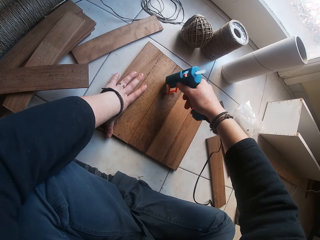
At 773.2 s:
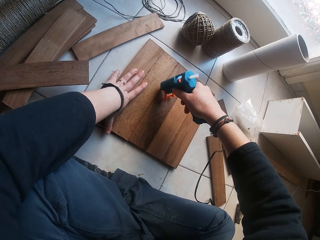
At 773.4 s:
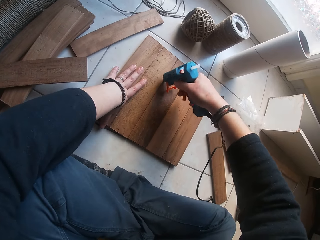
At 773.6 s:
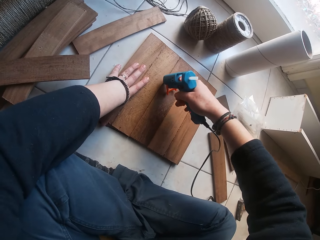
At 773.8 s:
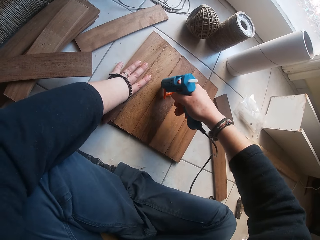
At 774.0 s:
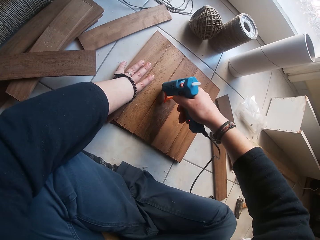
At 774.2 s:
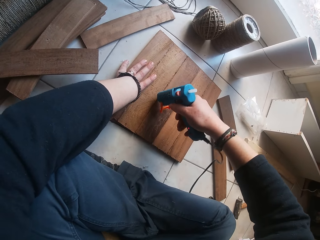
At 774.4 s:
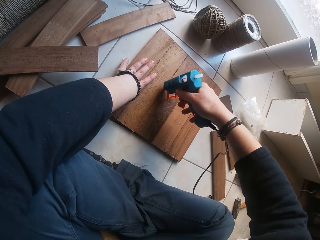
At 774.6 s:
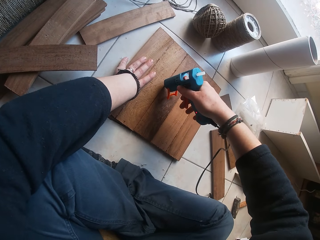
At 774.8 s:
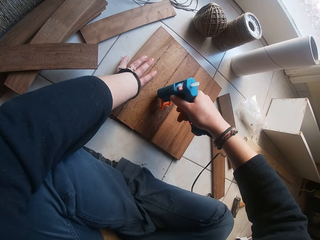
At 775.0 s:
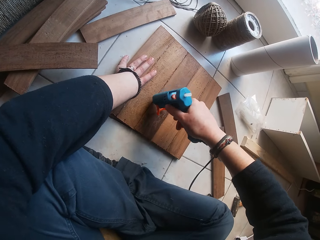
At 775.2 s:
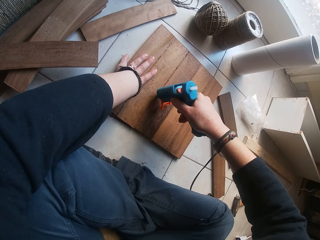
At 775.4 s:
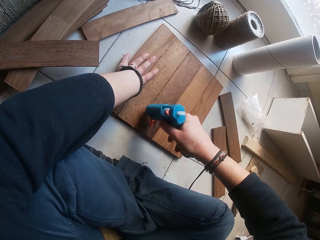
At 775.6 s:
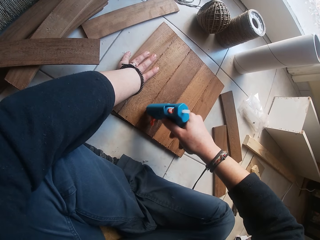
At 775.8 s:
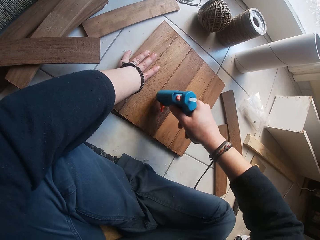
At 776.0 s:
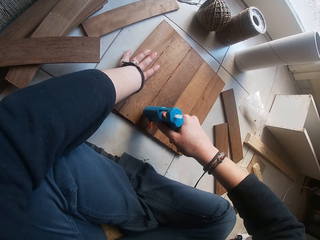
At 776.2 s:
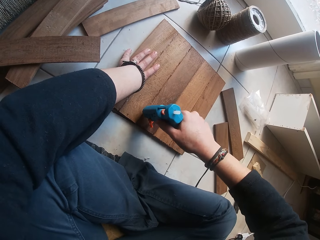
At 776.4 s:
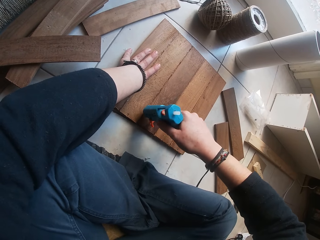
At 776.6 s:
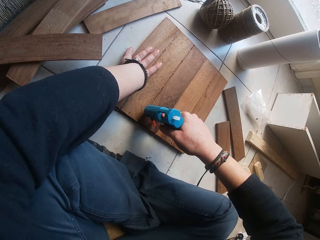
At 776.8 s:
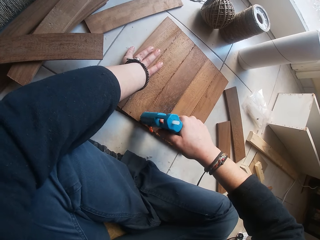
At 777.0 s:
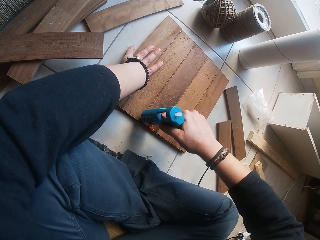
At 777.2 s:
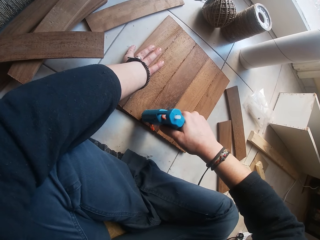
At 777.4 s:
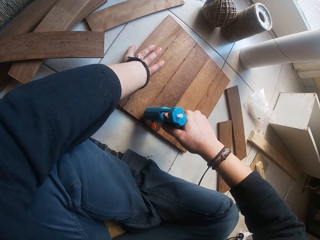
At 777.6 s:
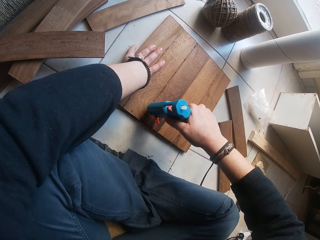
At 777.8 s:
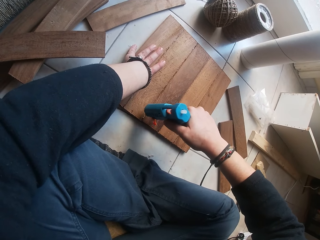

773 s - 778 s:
The camera wearer applies gum from the wood gum gun in his right hand to the wood on the floor.

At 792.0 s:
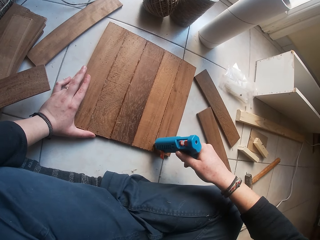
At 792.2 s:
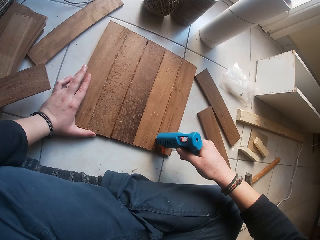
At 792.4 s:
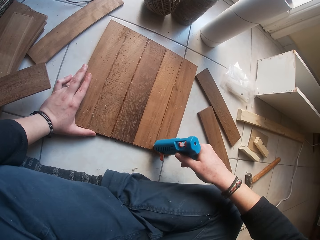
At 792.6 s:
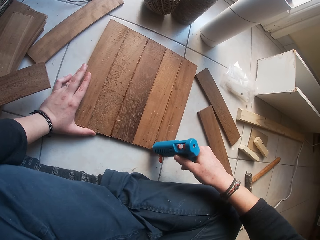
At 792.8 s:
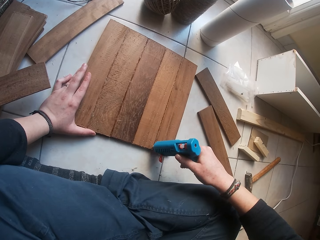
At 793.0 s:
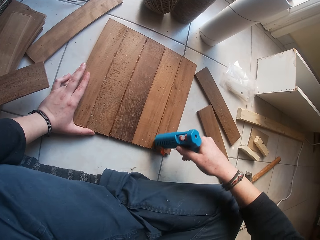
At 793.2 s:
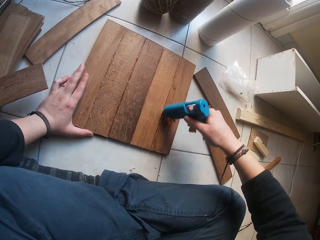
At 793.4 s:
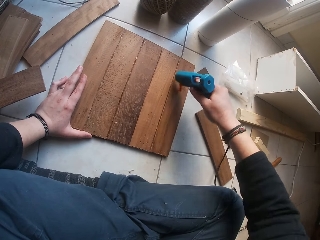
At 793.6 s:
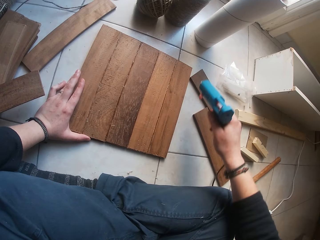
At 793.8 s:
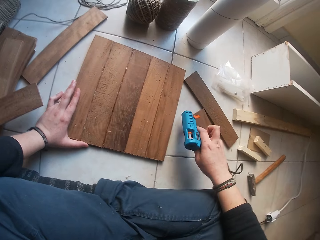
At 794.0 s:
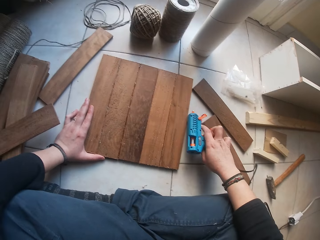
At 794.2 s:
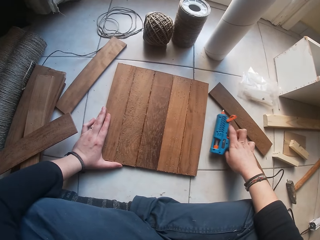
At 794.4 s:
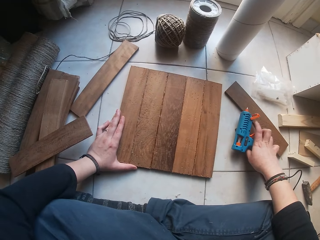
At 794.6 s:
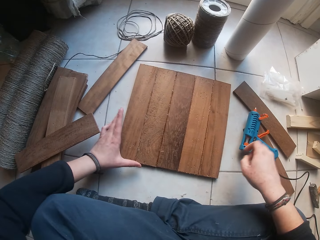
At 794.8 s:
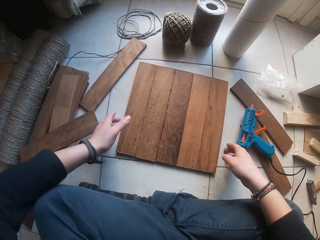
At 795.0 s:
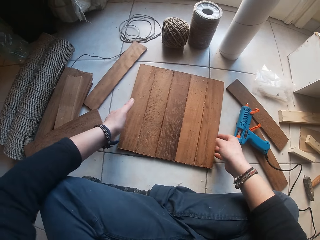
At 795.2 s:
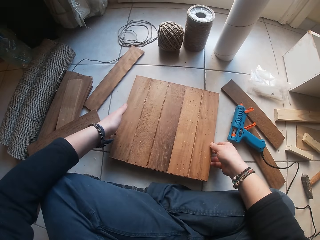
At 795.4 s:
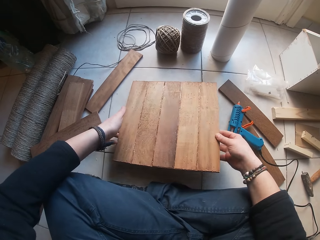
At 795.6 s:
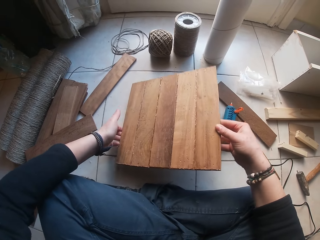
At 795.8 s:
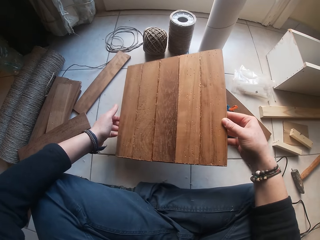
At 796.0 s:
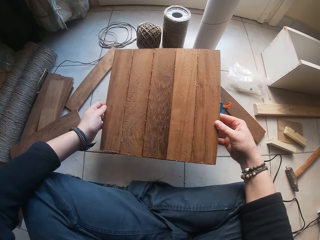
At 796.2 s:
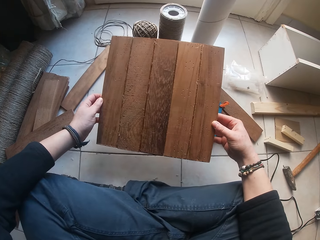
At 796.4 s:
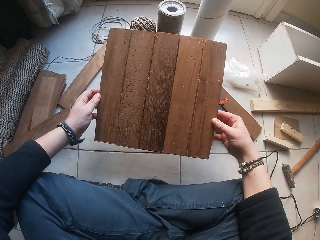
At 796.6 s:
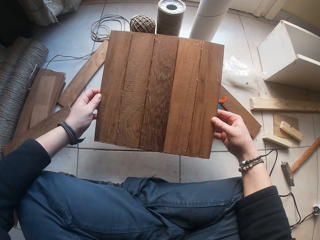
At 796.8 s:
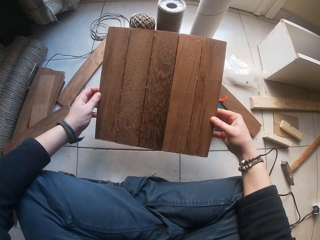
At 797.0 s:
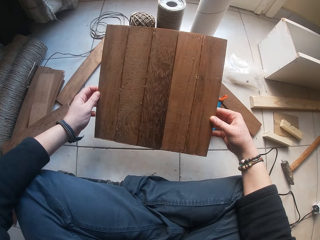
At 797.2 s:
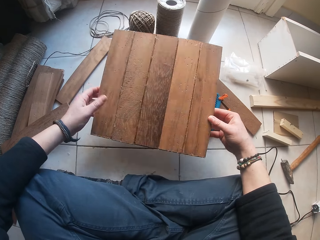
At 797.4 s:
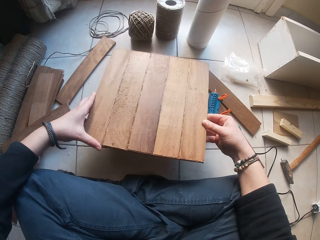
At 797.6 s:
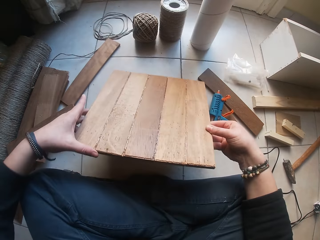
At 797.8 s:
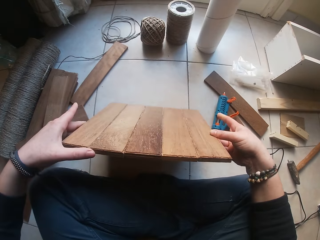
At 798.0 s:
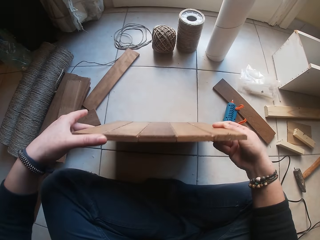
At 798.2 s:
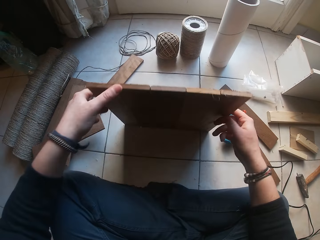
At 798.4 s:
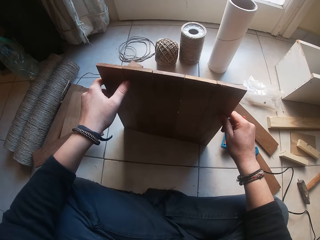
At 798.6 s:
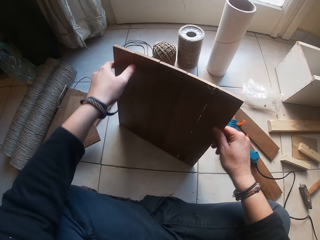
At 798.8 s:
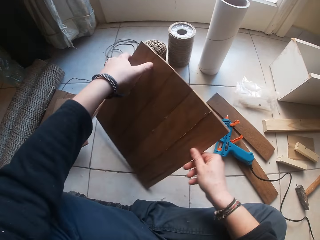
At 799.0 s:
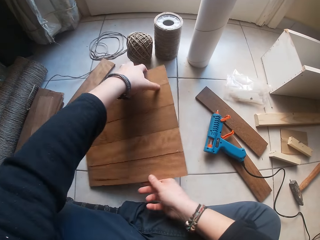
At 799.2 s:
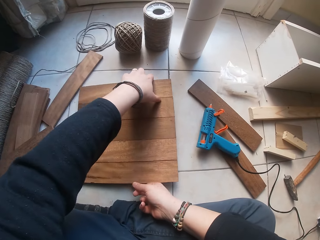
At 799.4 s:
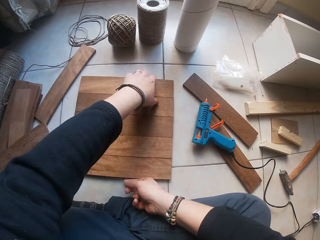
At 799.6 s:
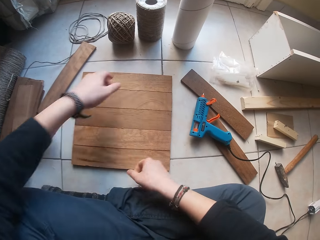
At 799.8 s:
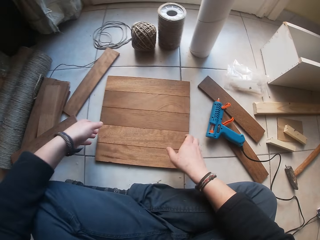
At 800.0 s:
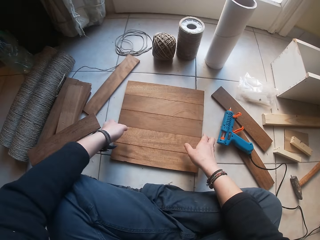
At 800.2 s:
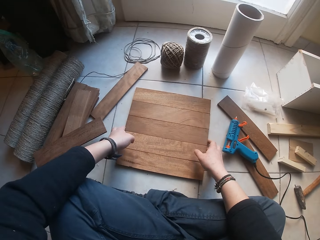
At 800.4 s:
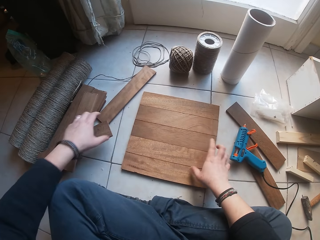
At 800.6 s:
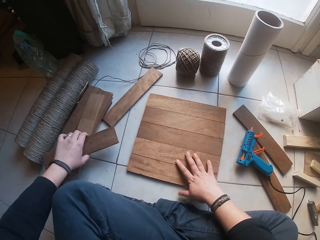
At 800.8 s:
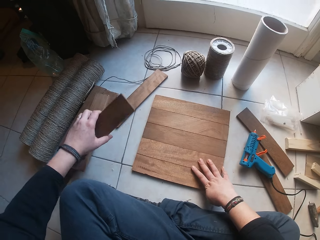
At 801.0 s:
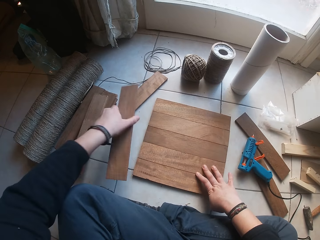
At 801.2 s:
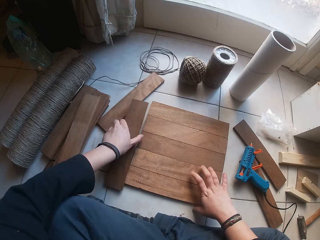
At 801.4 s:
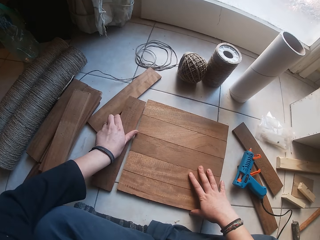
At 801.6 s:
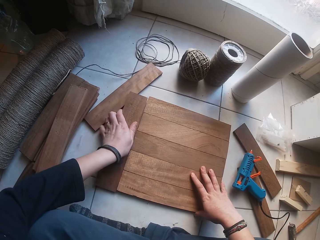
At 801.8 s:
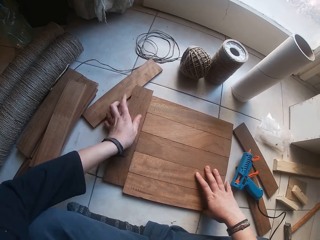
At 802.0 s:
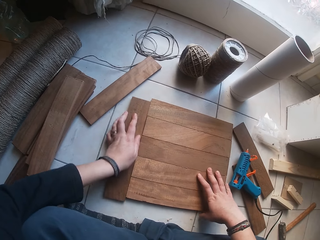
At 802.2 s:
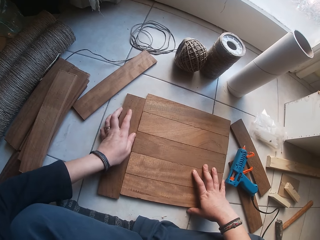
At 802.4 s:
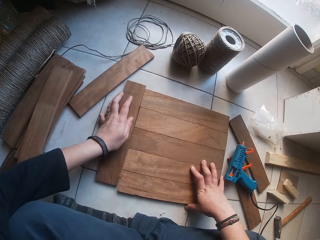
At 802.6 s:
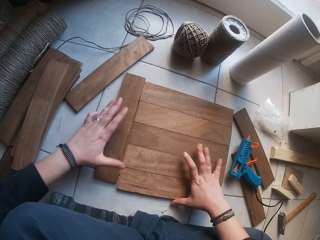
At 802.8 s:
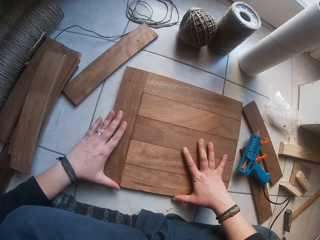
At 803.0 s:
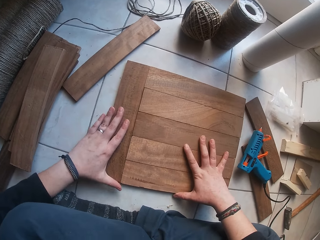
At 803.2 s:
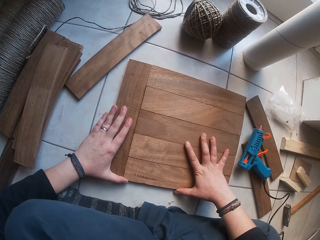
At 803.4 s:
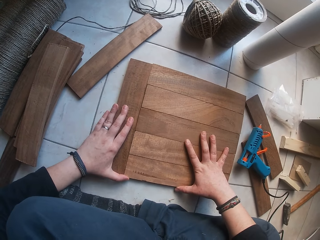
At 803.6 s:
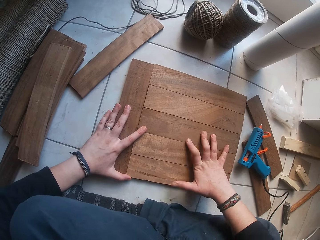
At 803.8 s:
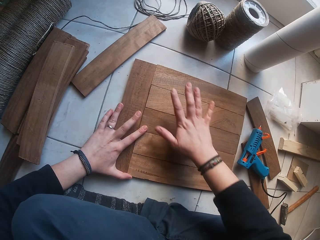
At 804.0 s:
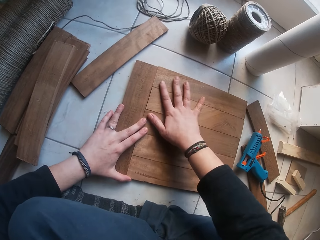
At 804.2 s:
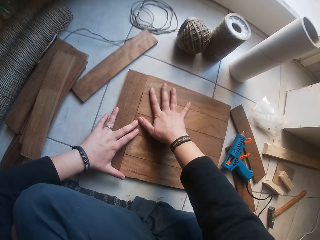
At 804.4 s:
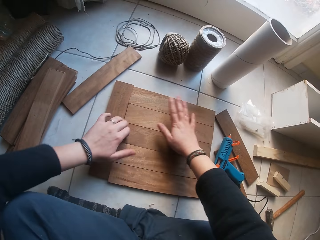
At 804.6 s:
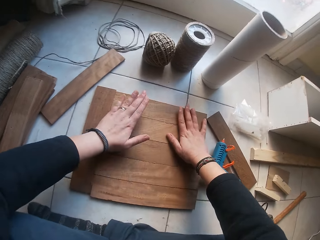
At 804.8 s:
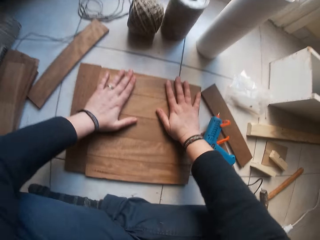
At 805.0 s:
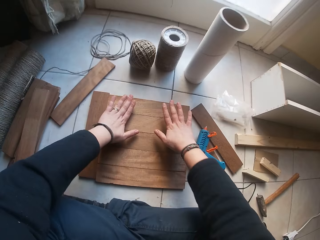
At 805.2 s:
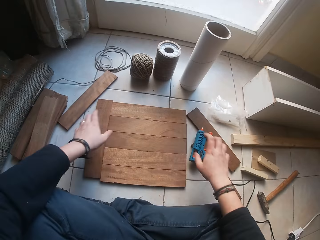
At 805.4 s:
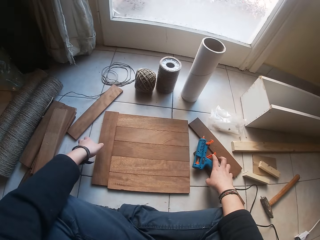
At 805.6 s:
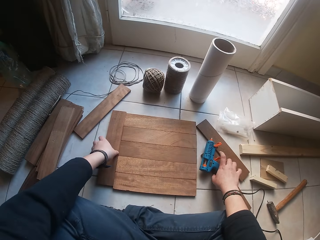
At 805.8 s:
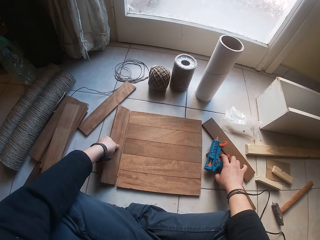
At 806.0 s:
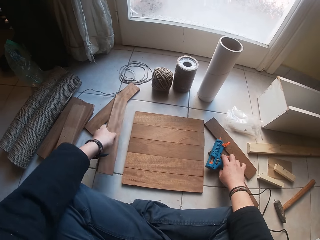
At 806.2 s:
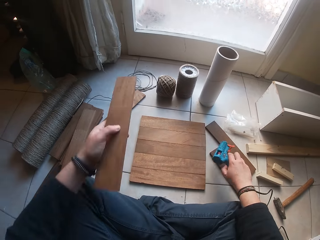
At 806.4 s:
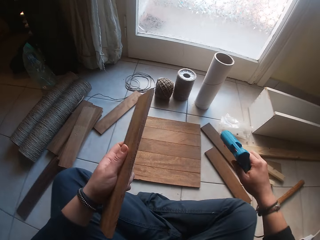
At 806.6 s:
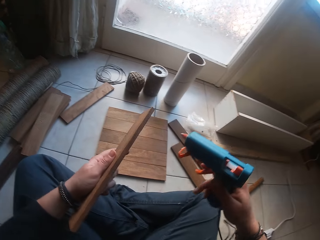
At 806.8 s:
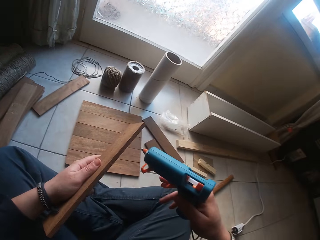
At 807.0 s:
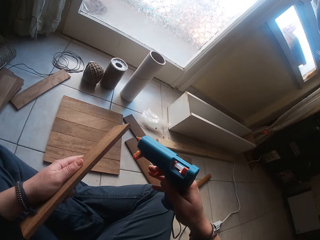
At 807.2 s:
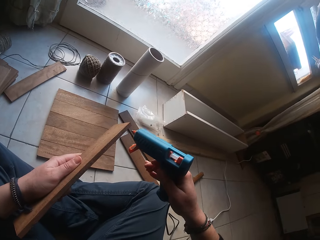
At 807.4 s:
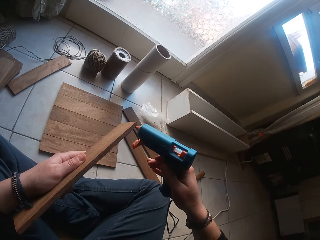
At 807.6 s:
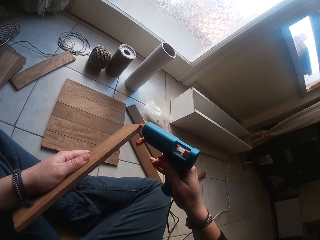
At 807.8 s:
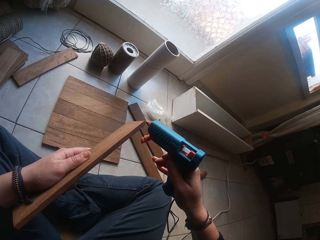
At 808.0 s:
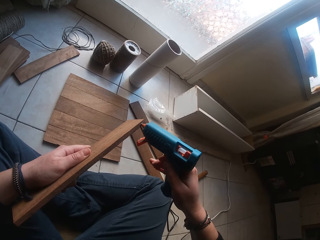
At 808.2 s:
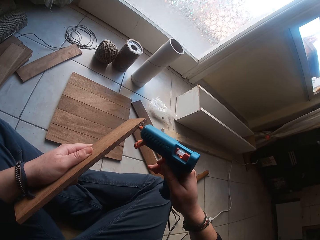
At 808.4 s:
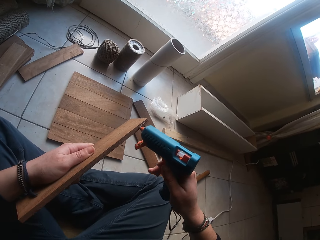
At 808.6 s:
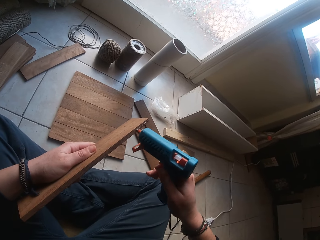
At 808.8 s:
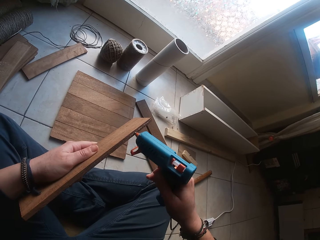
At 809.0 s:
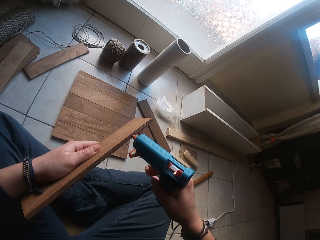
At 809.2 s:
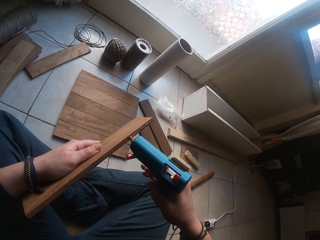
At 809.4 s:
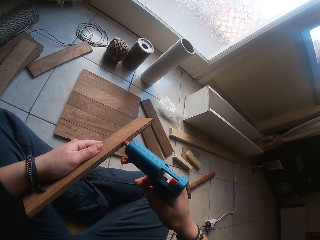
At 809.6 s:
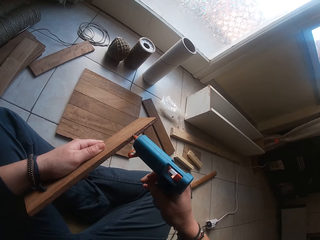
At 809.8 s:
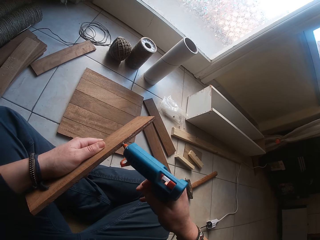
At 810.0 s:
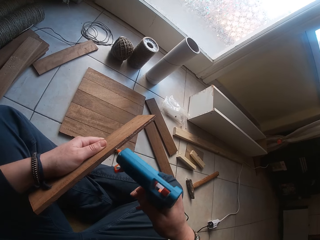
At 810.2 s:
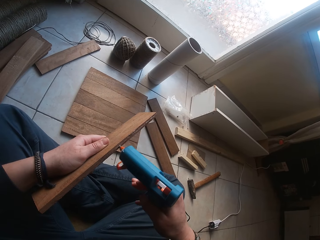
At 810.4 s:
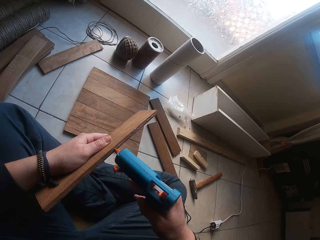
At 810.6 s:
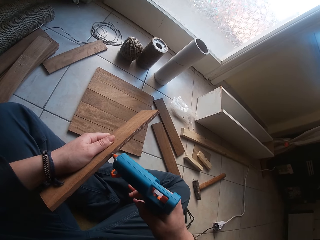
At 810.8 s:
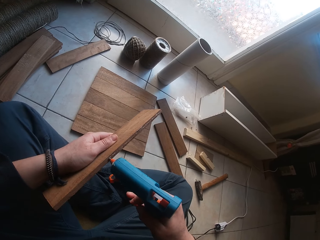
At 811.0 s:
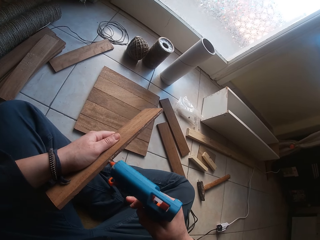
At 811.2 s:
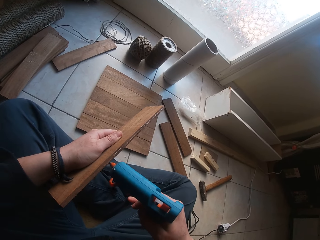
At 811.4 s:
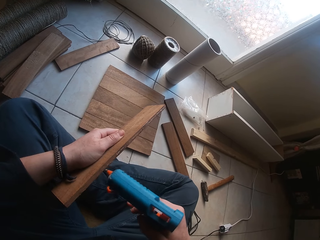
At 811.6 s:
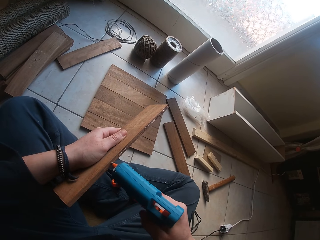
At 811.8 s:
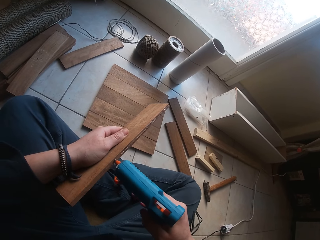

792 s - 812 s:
The camera wearer places the wood gum gun in his right hand on the floor. He picks up the wood or plank on the floor with both hands. He turns the wood on the floor with both hands. He places the wood on the floor with both hands. He picks up a wood from the floor with his left hand. He places the wood beside the wood on the floor with his left hand. He presses the plank on the floor. He picks up the wood gum gun from the floor with his right hand and picks up the wood beside the wood set with his left hand. He applies the wood gum in his right hand to the edges of the wood in his left hand.
